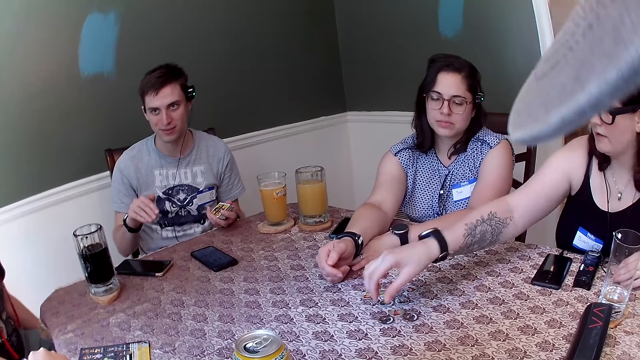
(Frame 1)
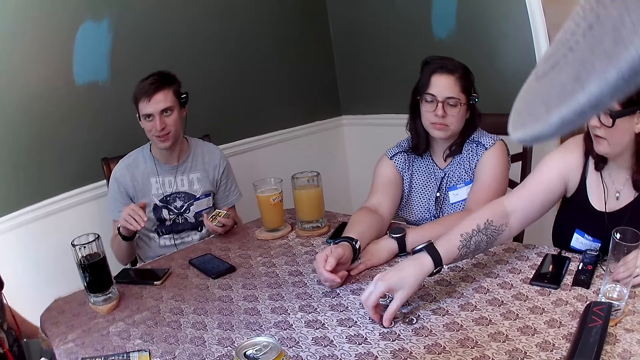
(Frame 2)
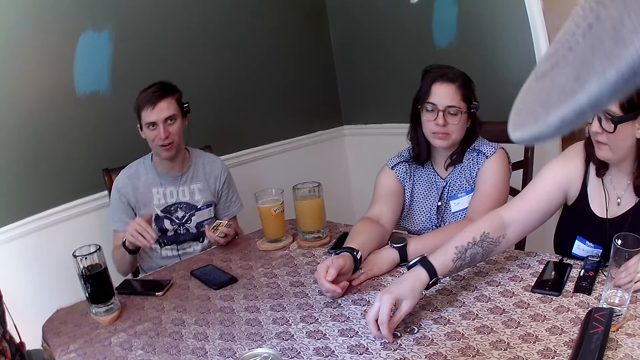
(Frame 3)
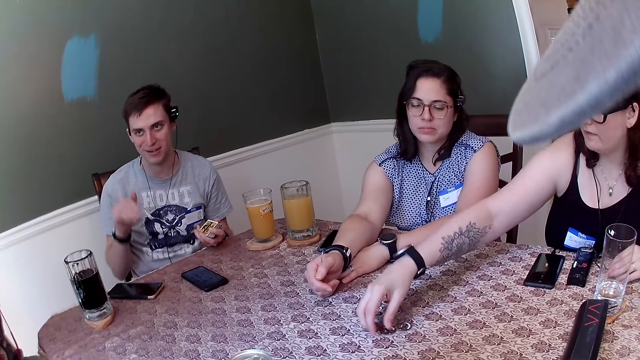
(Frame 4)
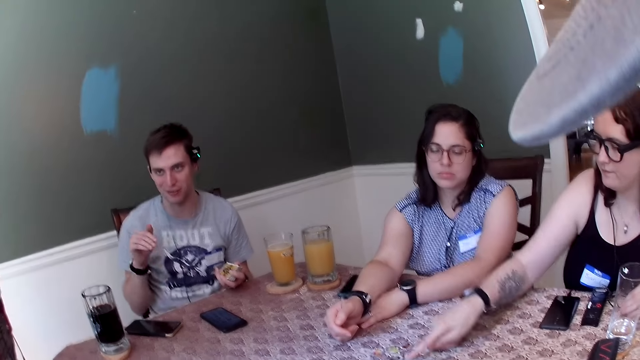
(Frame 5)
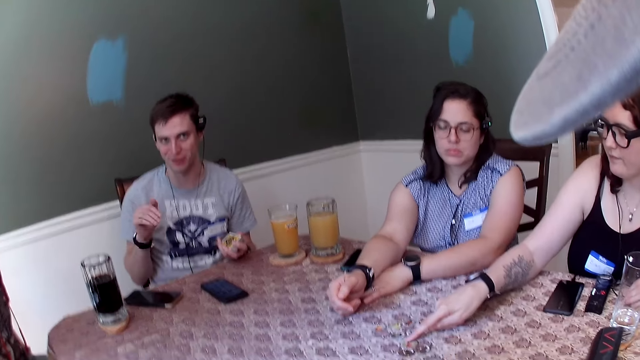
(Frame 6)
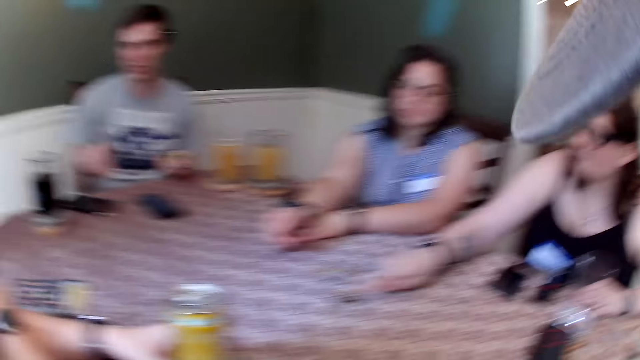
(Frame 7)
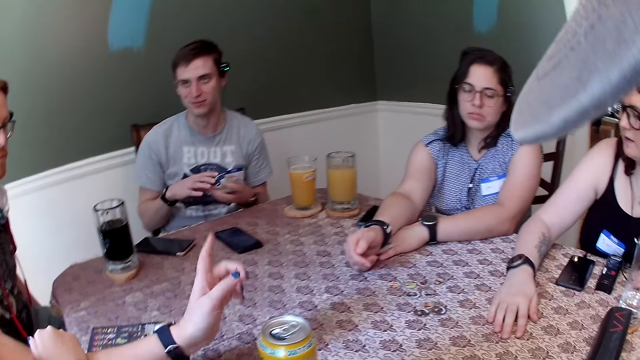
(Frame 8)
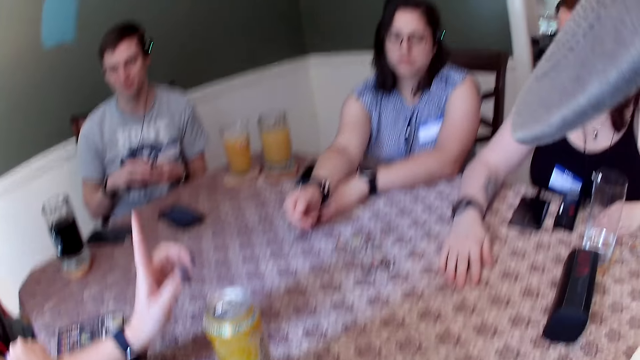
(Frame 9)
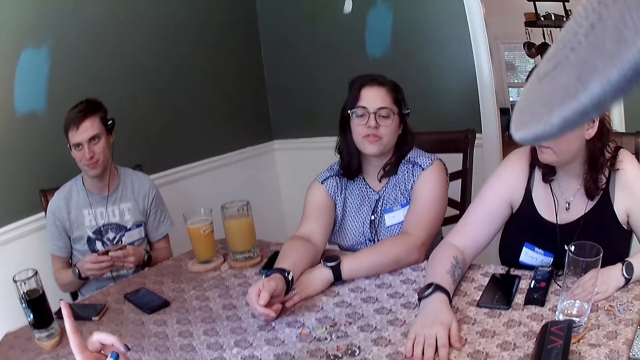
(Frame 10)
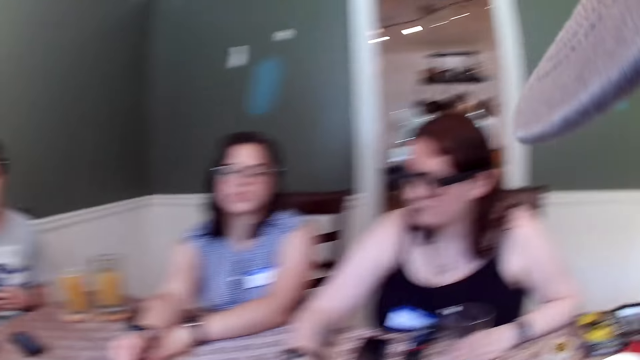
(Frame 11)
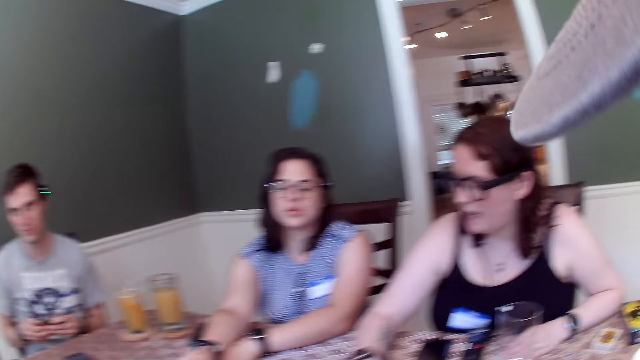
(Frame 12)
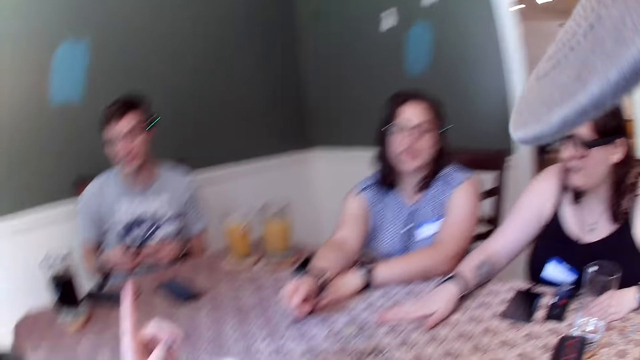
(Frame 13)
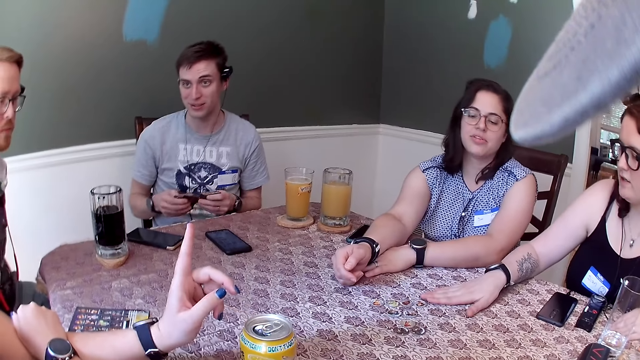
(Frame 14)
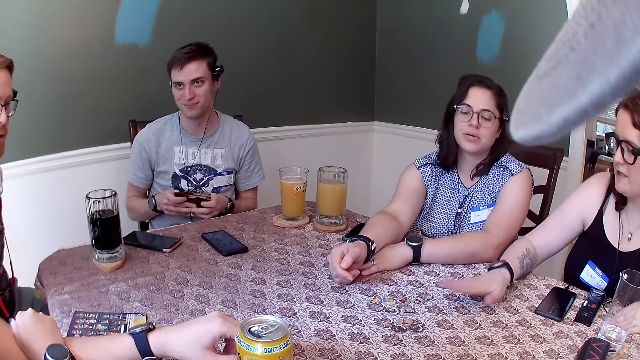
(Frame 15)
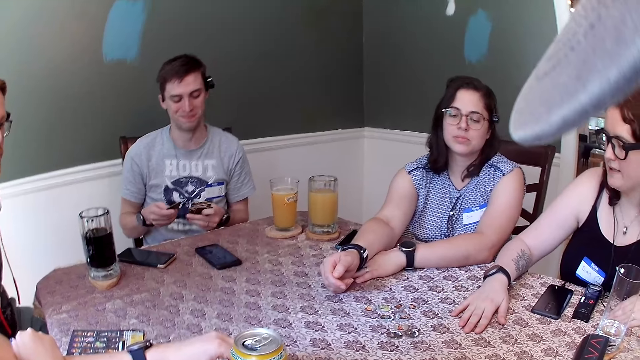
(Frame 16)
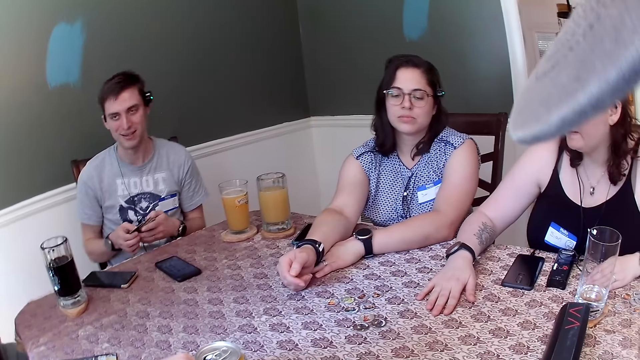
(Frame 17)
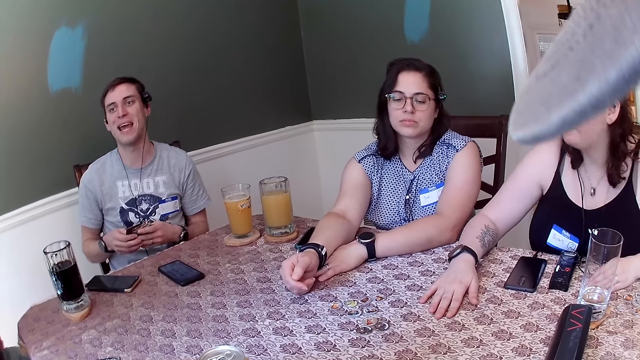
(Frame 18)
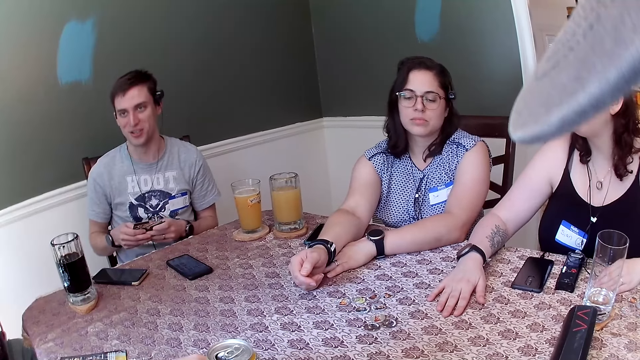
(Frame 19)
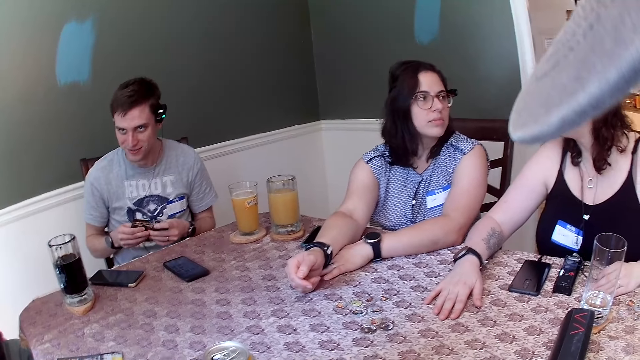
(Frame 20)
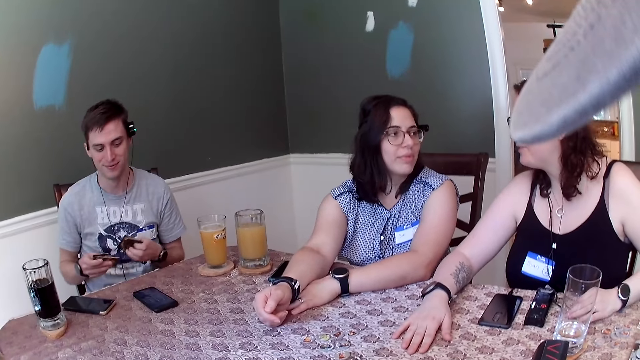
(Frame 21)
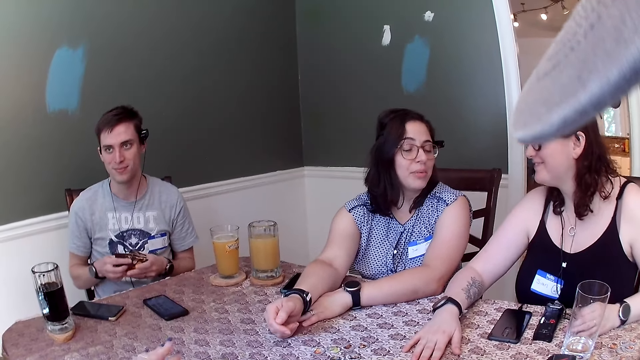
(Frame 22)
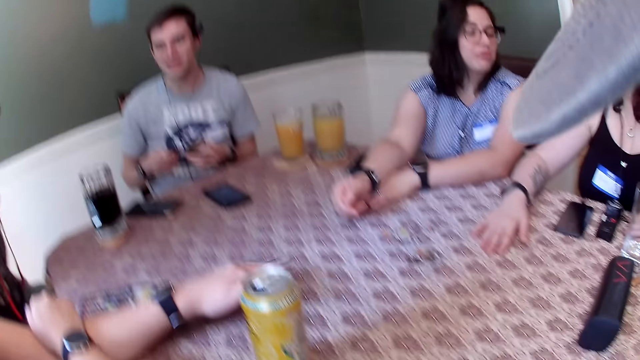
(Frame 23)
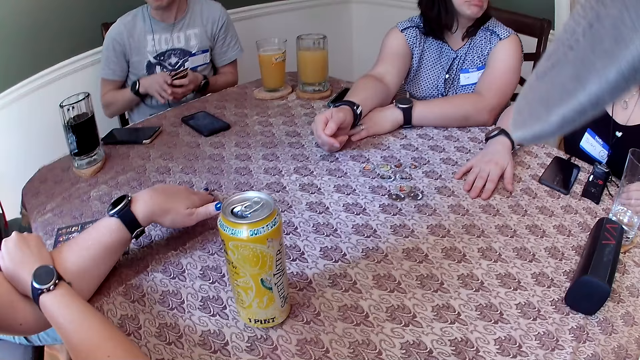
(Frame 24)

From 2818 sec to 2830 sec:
A person is talking to the others. A woman gesticulates with her left hand. A man shuffles card games with both hands. Another woman moves her right hand across the dining table. The person is shuffling the cards.

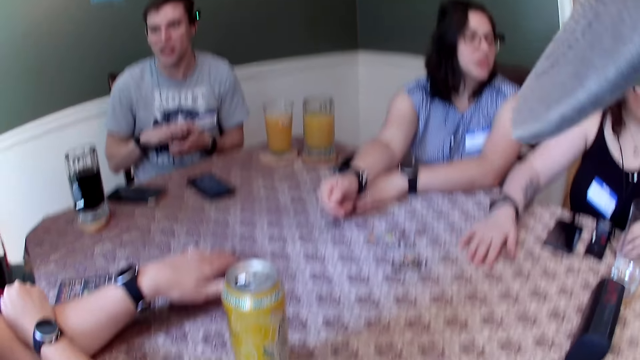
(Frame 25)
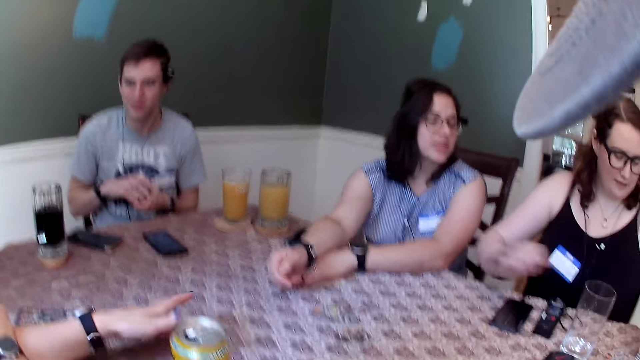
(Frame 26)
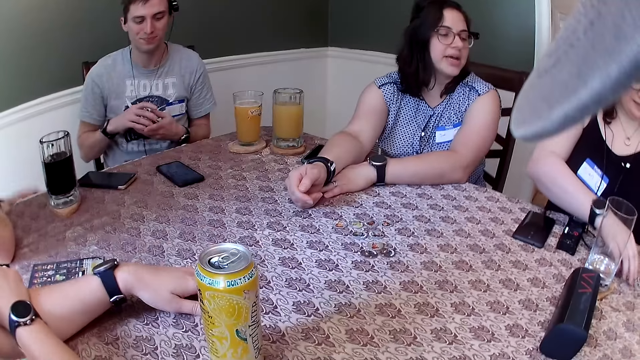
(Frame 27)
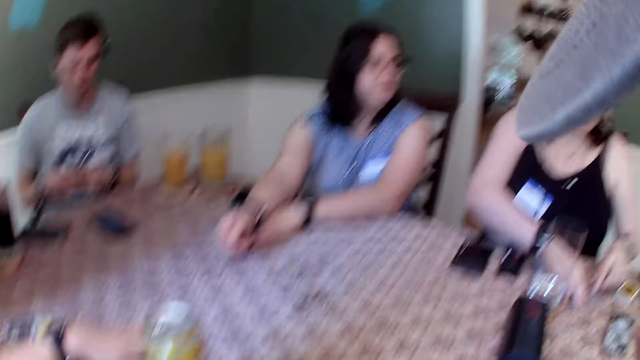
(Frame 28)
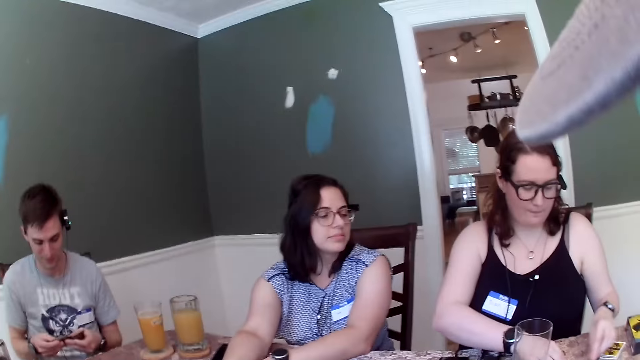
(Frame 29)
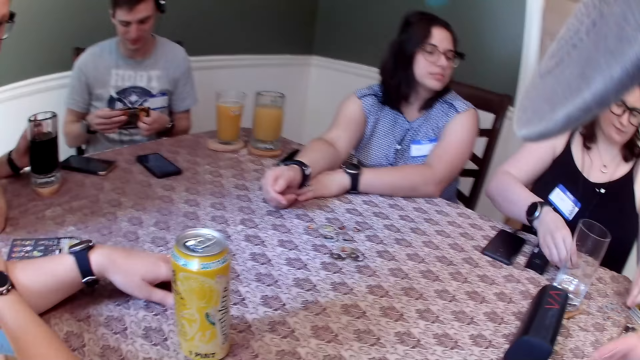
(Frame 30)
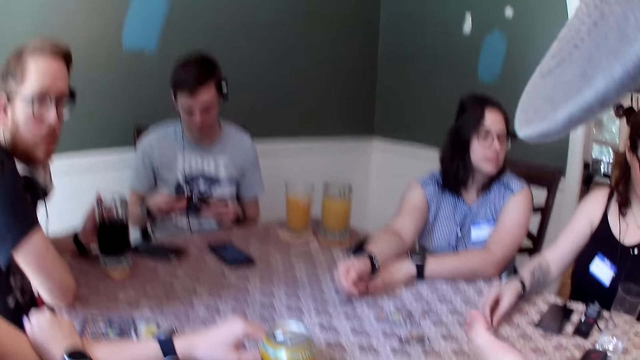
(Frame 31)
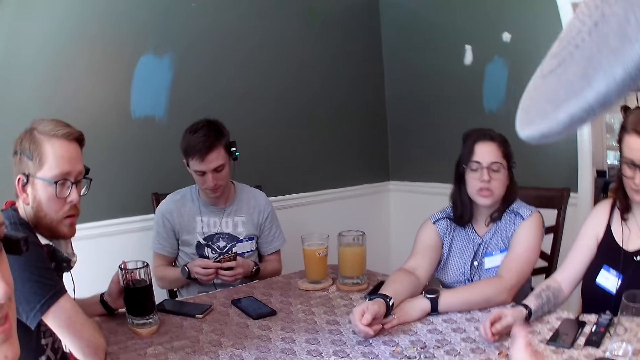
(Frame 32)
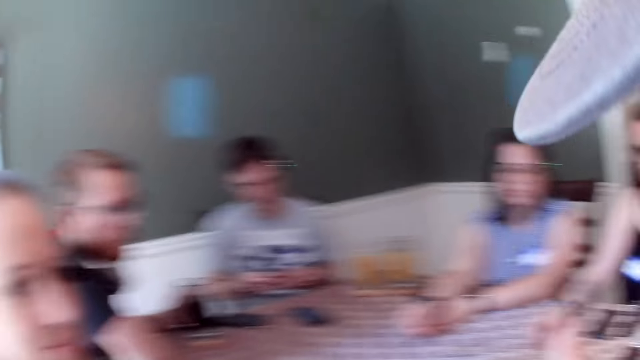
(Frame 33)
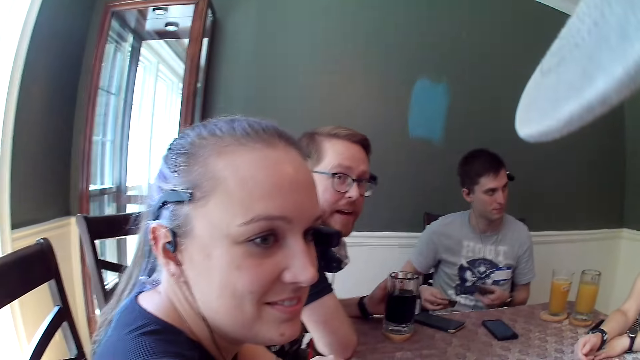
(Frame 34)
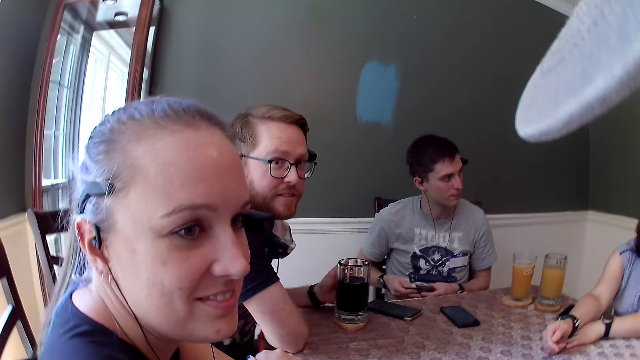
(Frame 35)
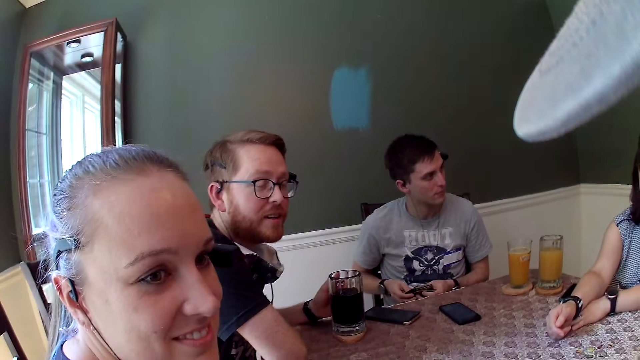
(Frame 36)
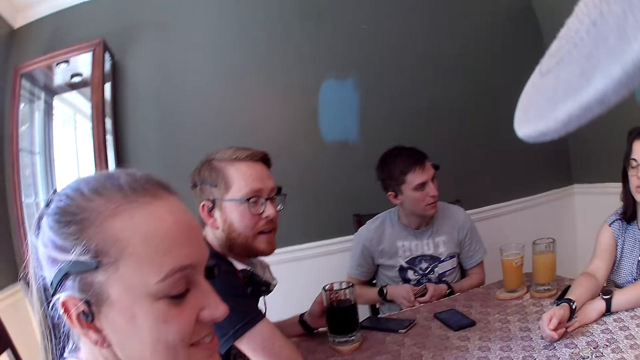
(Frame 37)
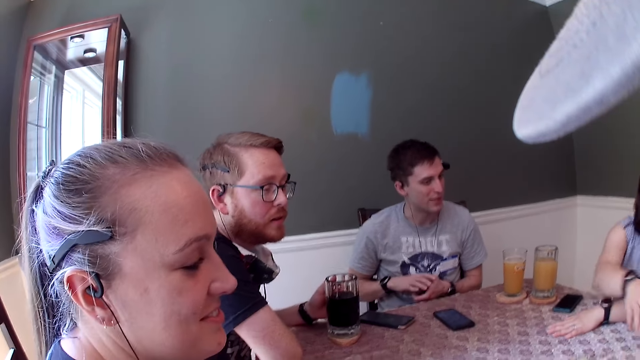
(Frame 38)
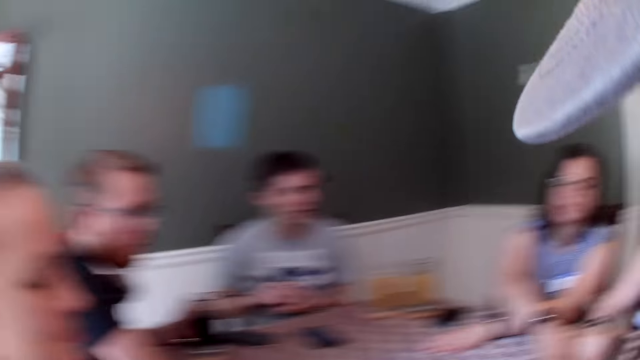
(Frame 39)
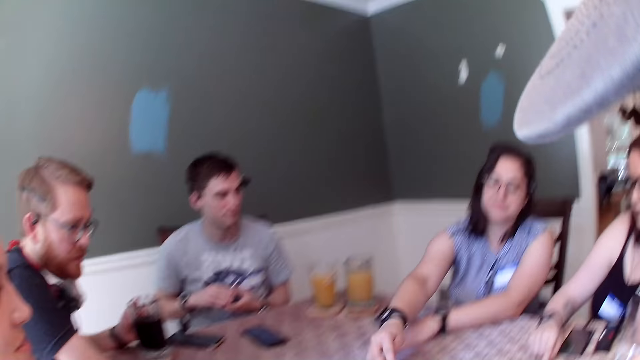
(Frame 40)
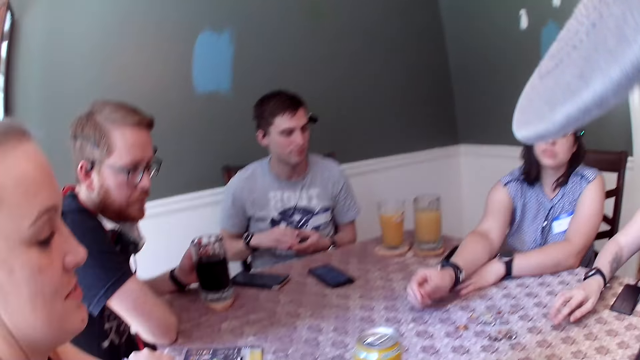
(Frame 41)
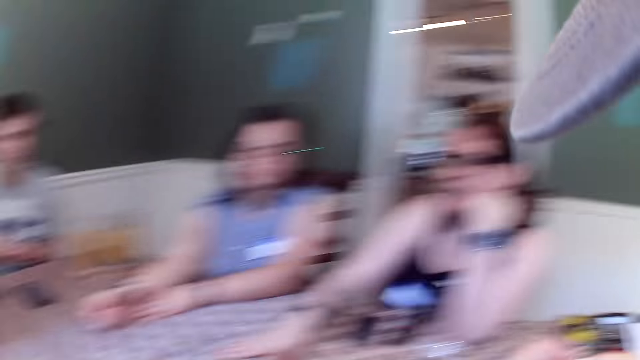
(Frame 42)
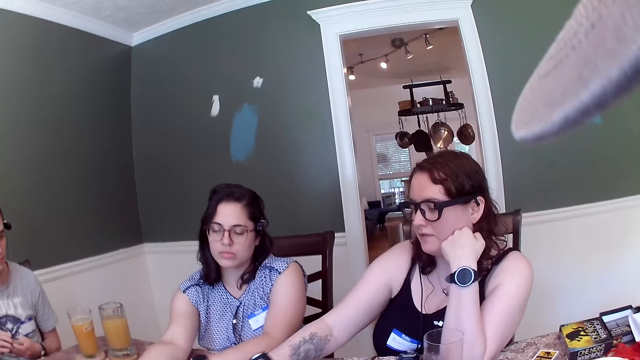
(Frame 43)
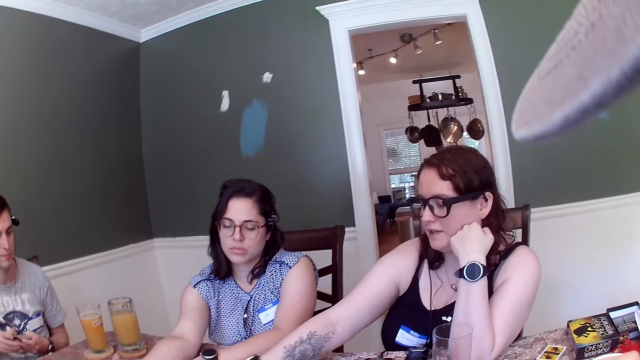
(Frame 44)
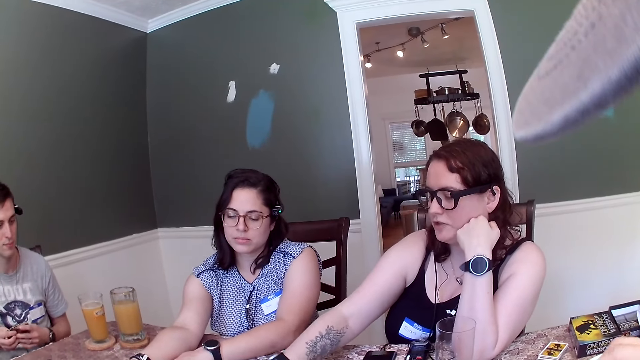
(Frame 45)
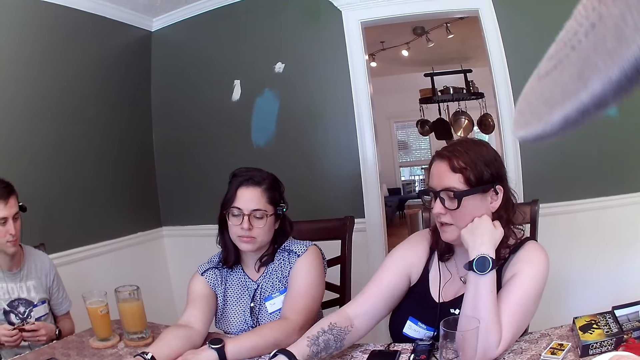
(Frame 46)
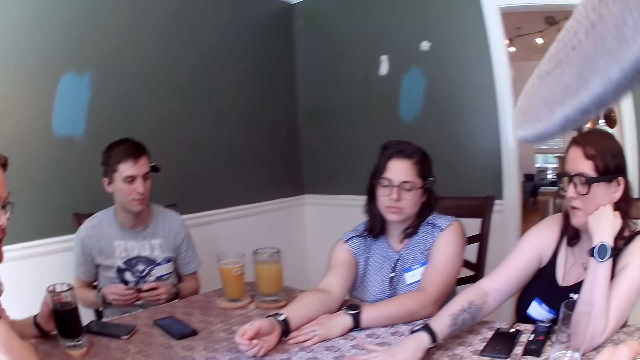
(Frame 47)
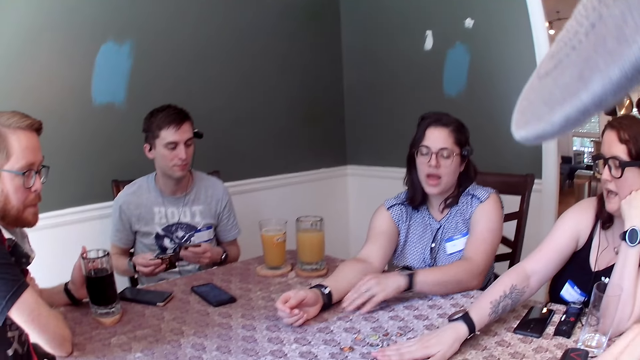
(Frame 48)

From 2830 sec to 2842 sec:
A woman picks game chips on the dining table with both hands. The woman places the game chip in her right hand on the dining table. The camera wearer converses with the group of people in the dining area. He gesticulates with his right hand. A man converses with the group of people in the dining area. Another woman picks a game chip on the dining table with her right hand. The other woman places the game chip in her right hand on the dining table. The first woman flips a game card from the dining table with her left hand. The first woman converses with the group of people in the dining area and moves the game chips across the dining table with her right hand.
